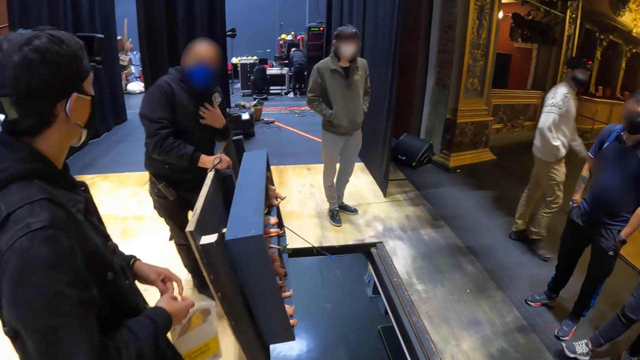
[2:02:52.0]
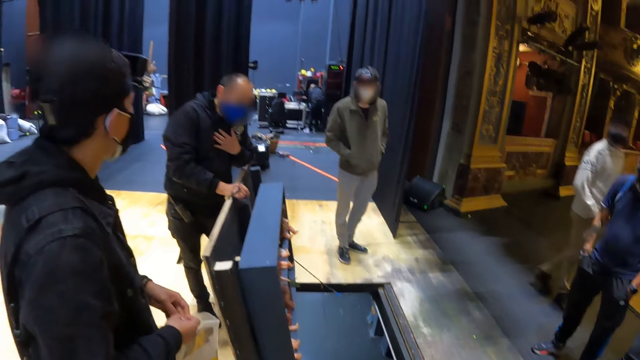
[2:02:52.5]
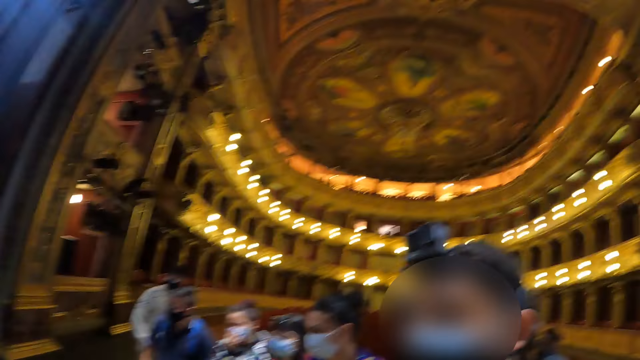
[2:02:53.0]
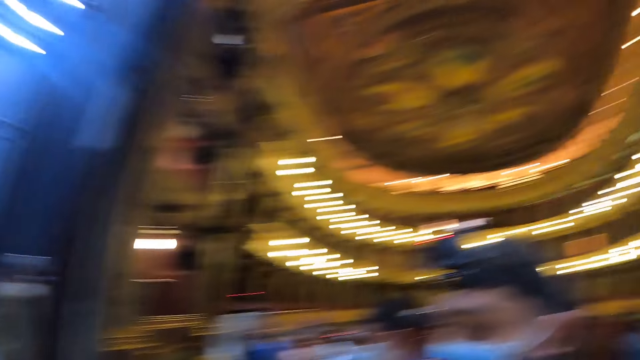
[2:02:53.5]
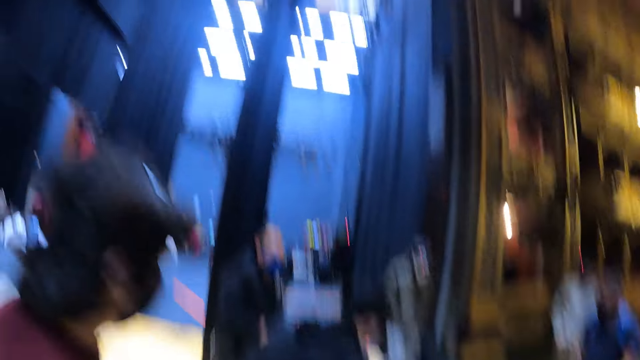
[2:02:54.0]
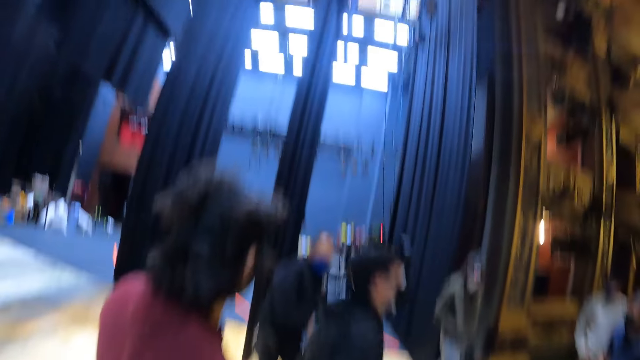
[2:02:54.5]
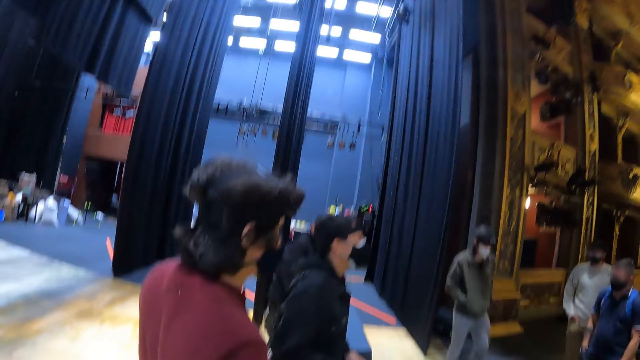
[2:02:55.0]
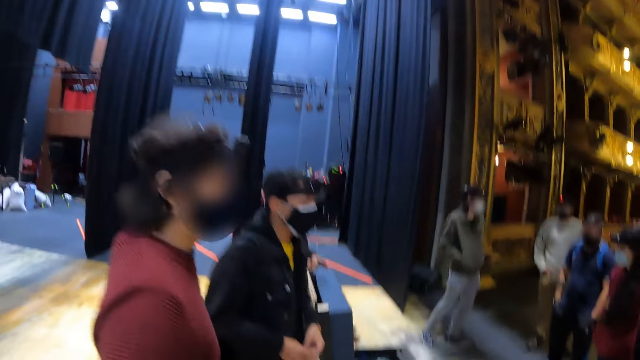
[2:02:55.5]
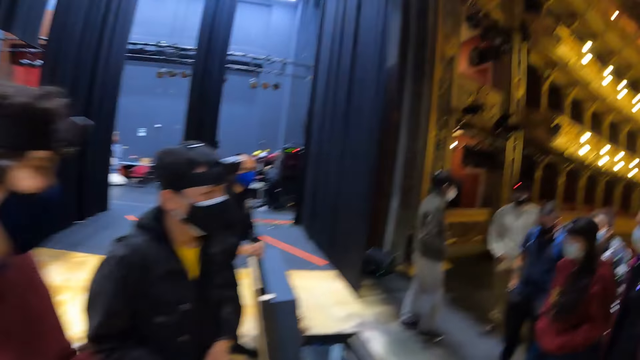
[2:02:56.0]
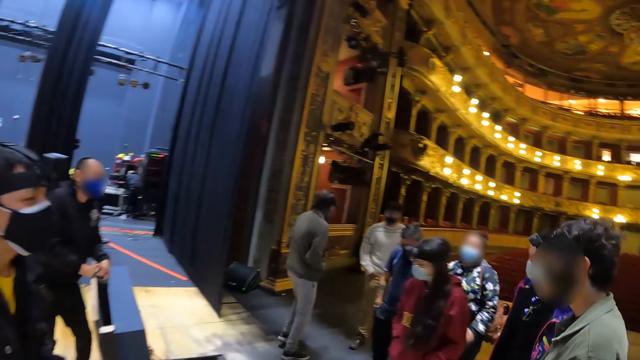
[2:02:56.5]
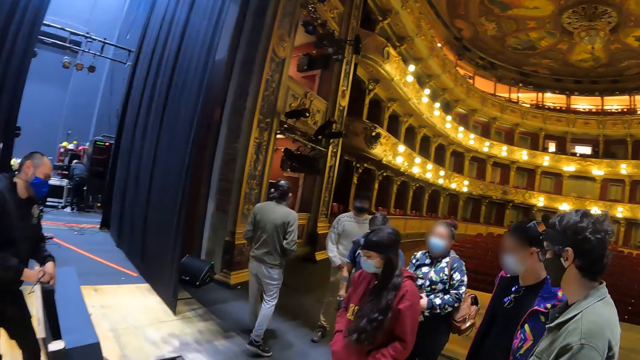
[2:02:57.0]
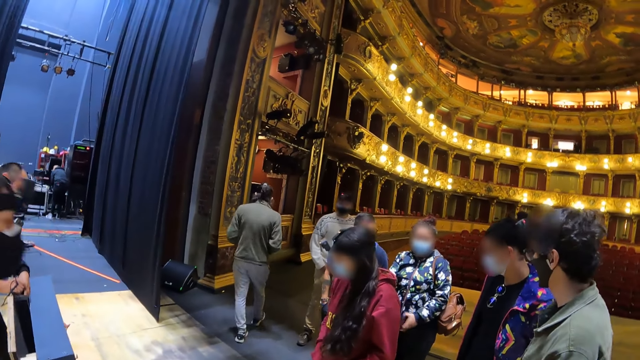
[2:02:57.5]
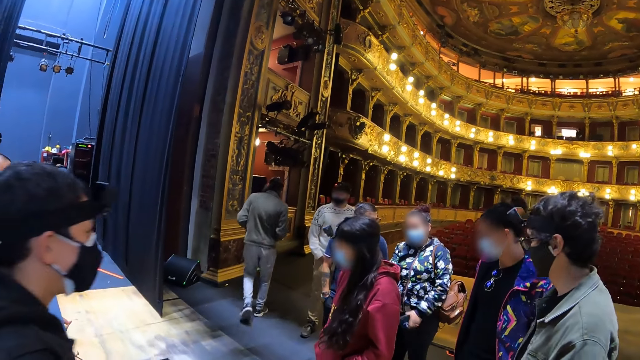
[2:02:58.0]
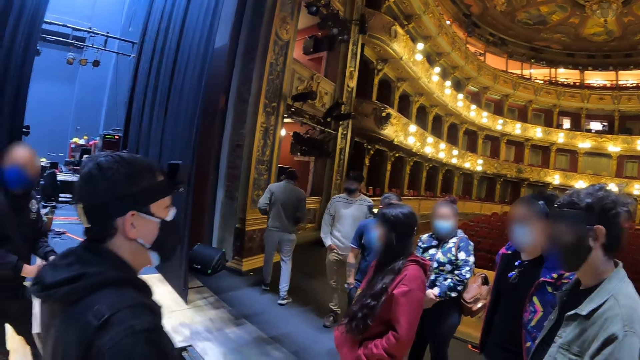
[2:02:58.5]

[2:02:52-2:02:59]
The camera wearer looks aside.

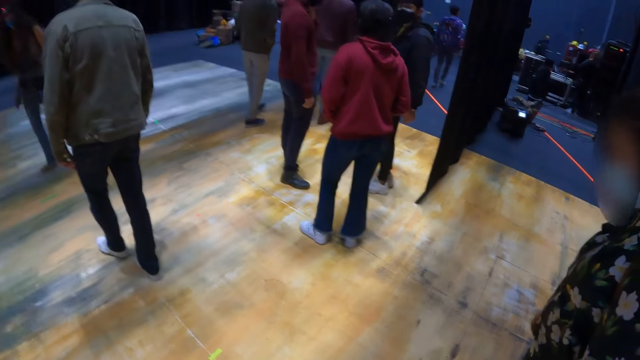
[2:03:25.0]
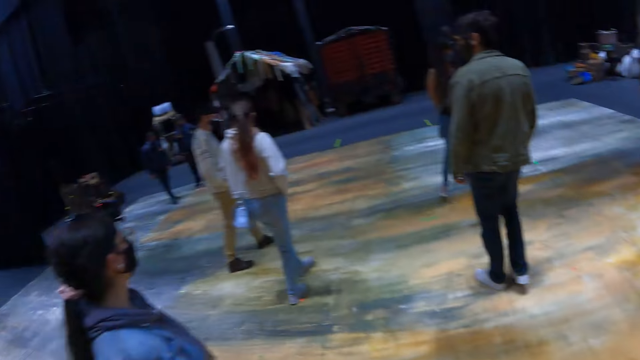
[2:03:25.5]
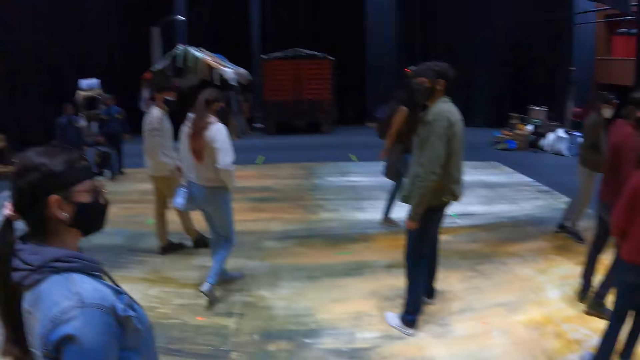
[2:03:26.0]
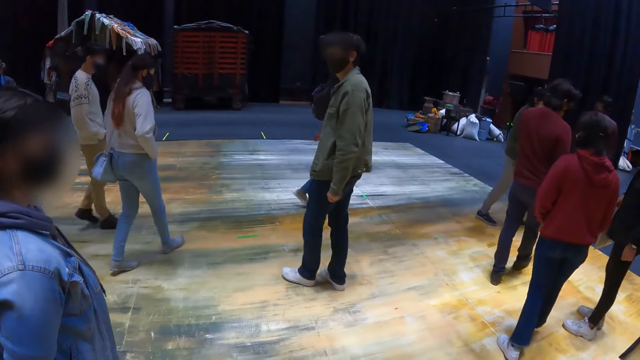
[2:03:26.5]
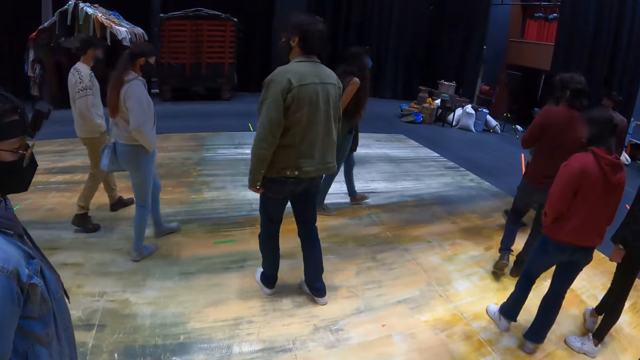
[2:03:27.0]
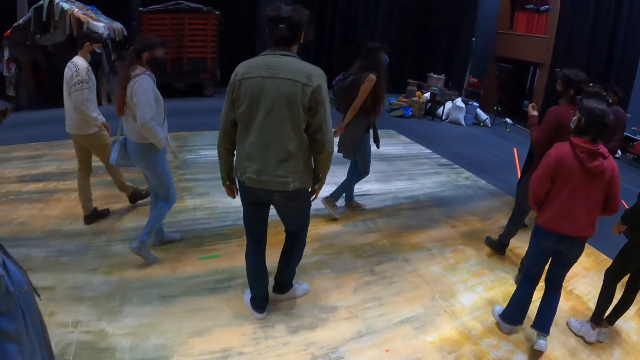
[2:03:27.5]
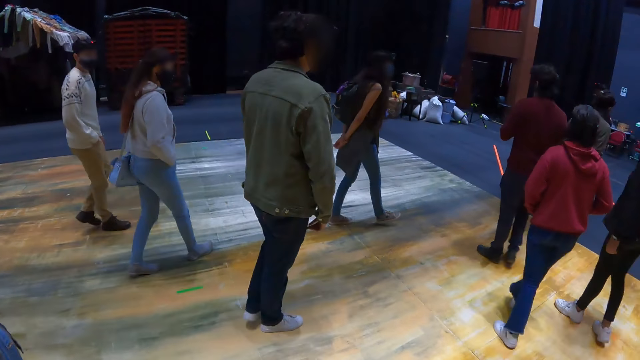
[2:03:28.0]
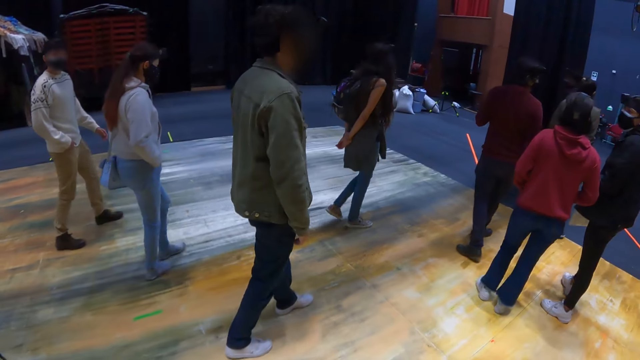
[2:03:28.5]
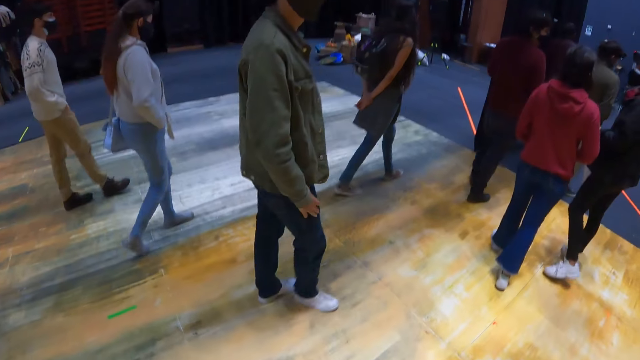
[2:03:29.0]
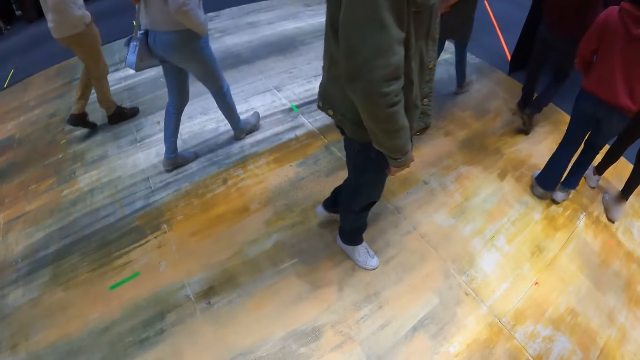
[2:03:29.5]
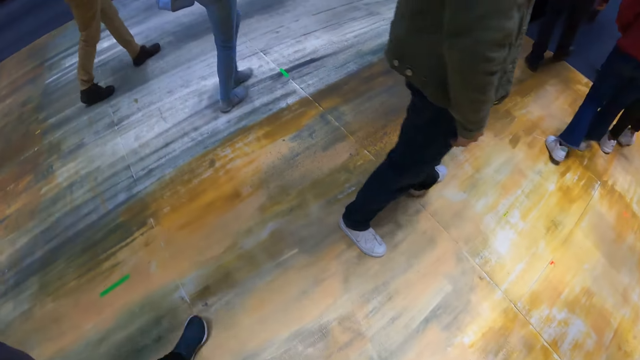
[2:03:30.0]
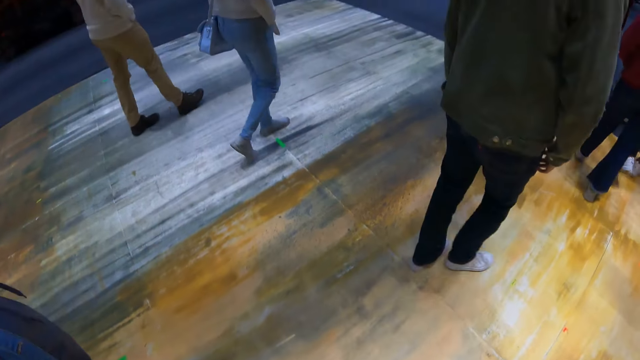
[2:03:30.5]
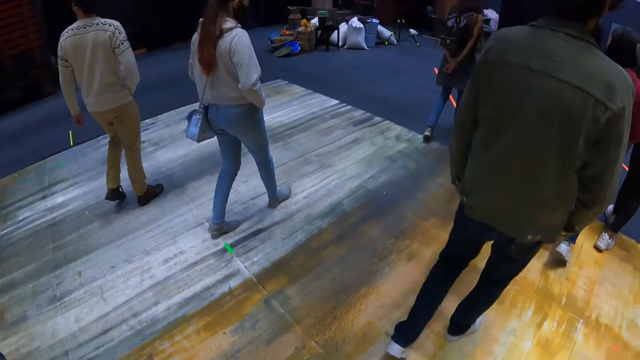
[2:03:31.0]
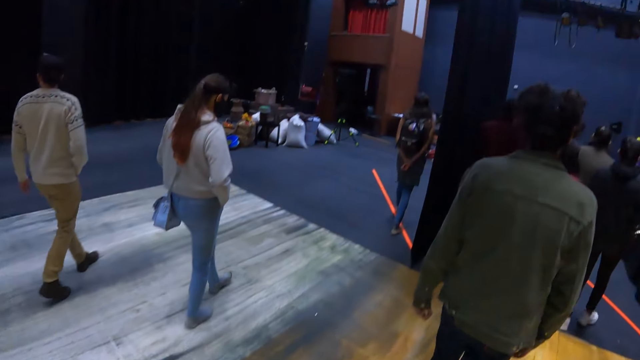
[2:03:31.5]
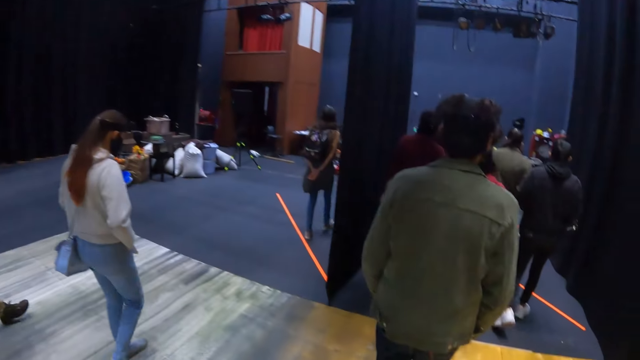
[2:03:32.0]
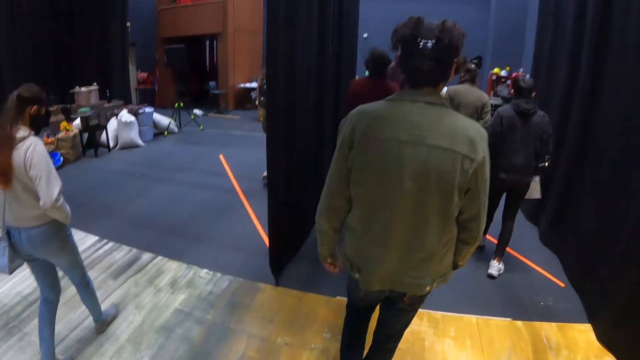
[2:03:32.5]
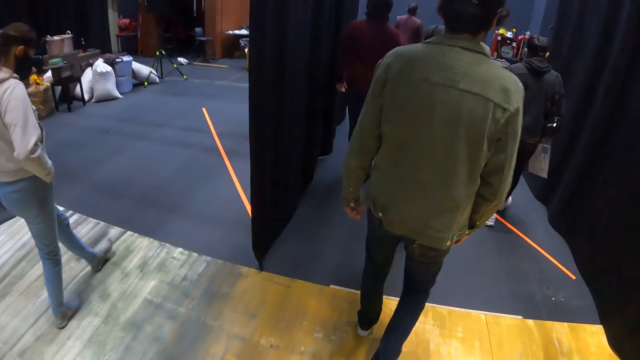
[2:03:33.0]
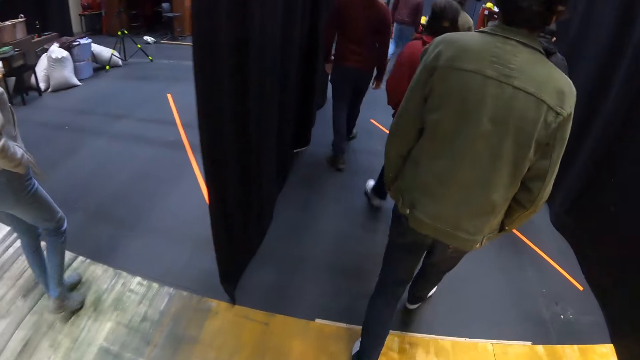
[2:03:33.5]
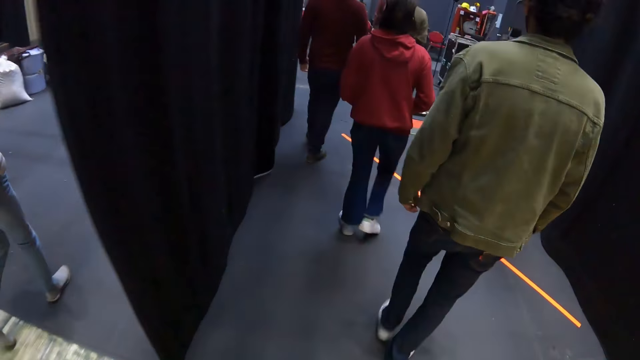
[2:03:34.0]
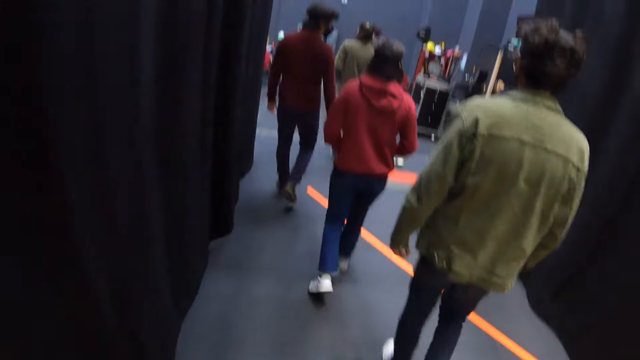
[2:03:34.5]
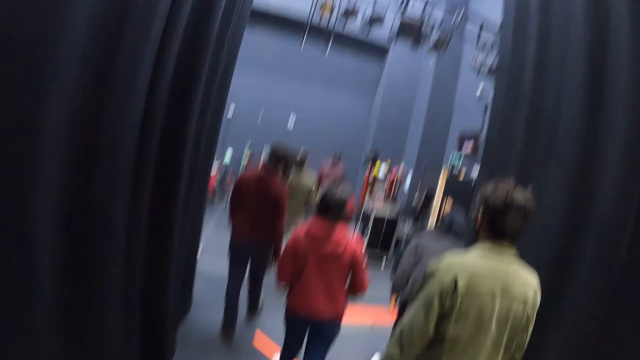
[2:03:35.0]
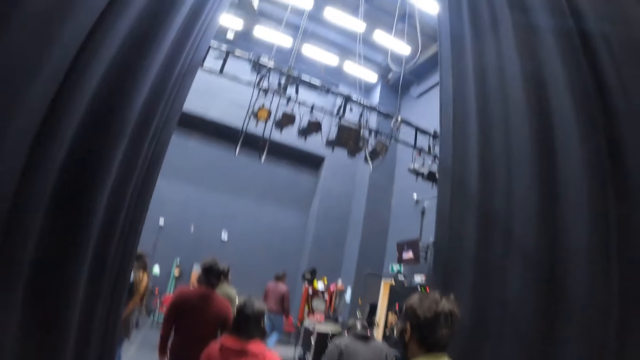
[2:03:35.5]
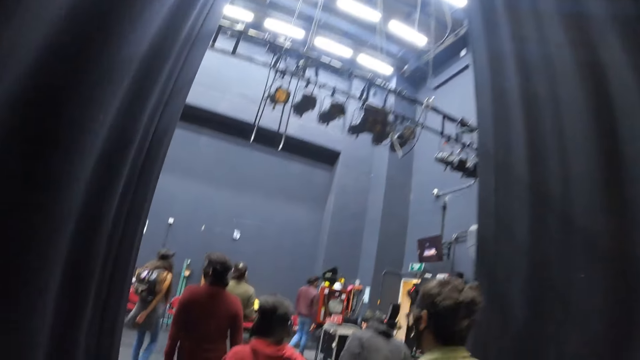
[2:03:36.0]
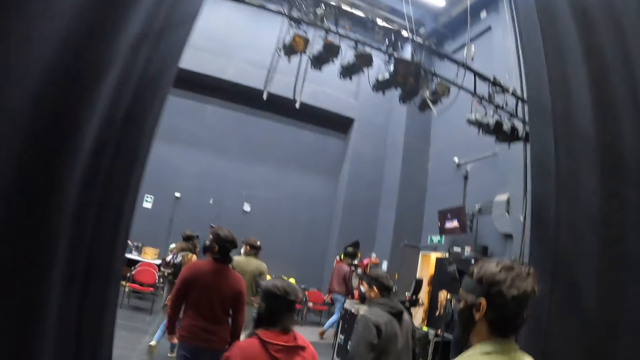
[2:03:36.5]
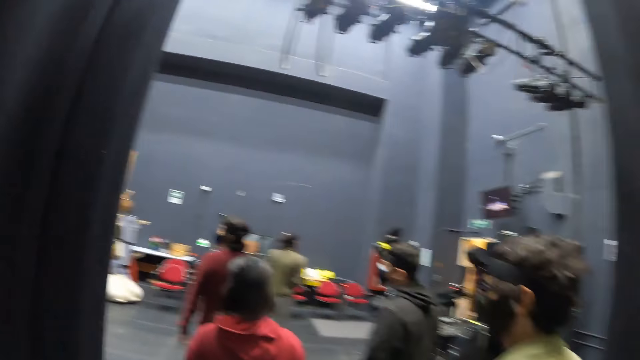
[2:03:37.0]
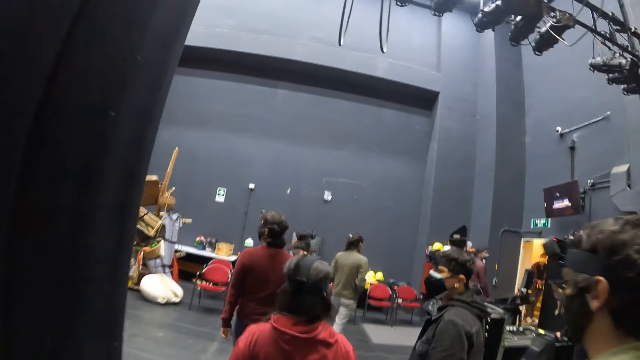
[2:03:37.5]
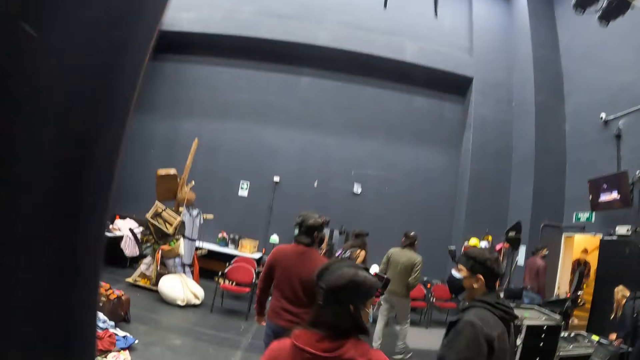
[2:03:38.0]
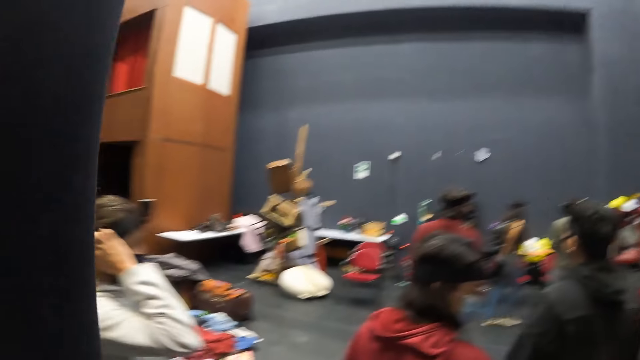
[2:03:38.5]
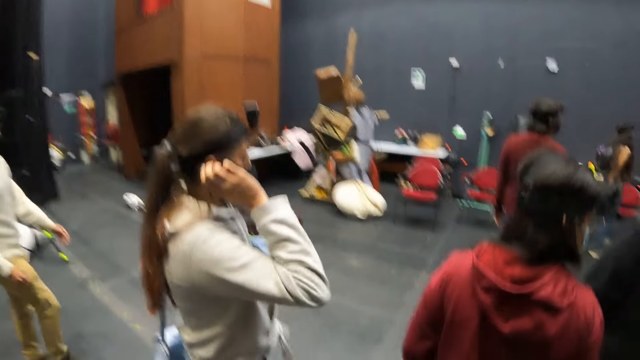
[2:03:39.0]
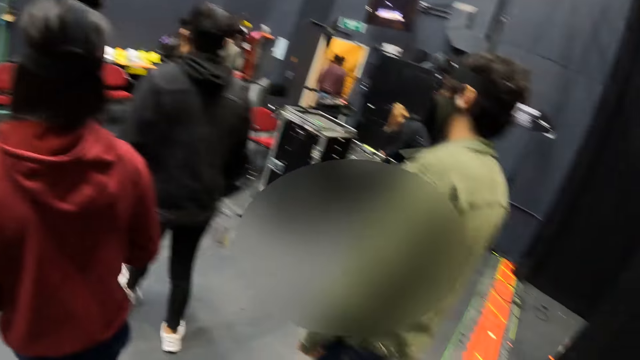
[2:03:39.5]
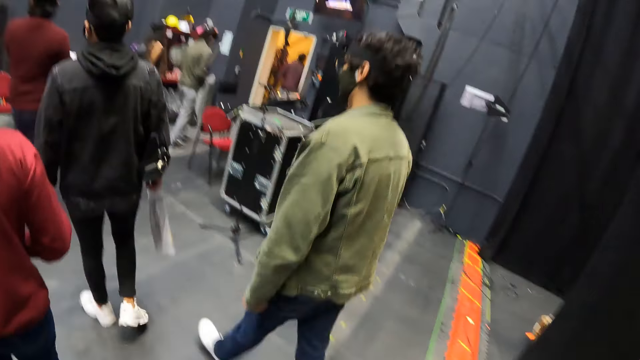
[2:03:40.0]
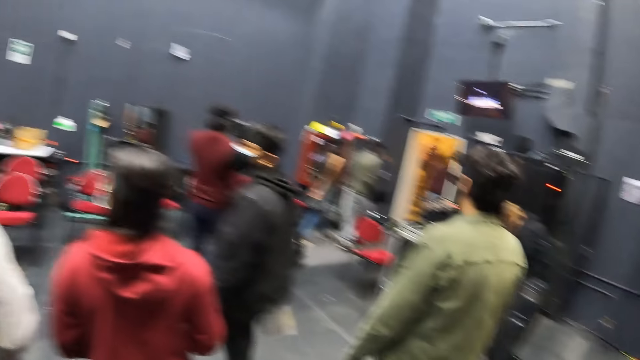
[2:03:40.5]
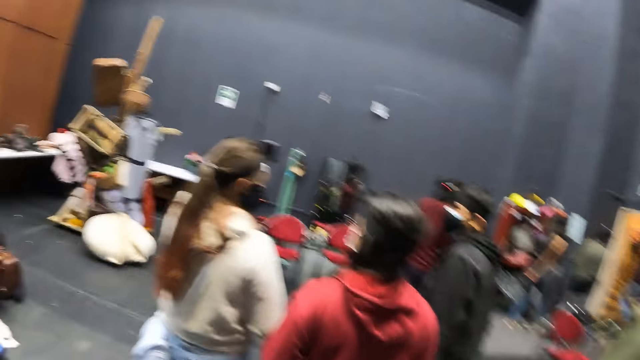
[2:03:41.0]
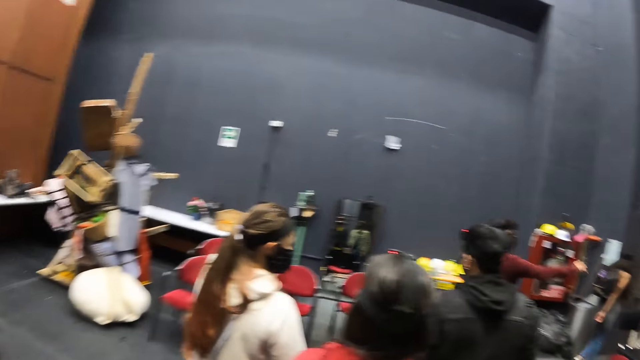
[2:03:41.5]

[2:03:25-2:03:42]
The camera wearer walks around the cinema hall. They look around the cinema hall.
